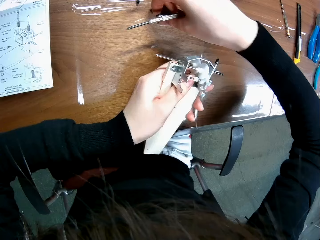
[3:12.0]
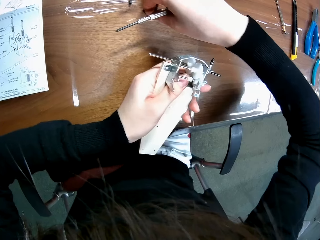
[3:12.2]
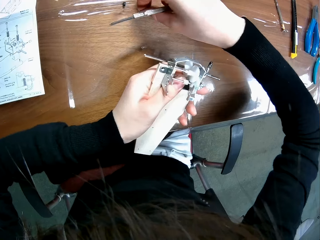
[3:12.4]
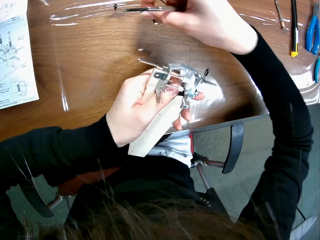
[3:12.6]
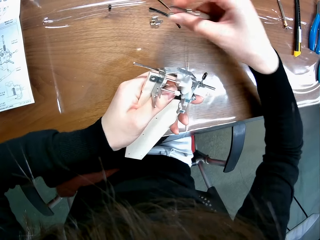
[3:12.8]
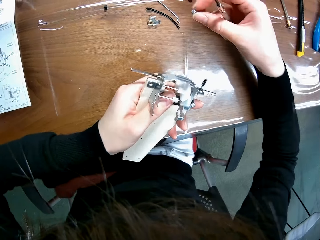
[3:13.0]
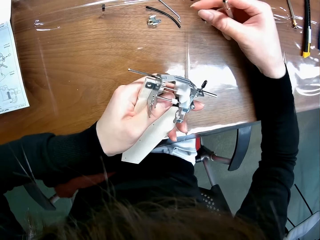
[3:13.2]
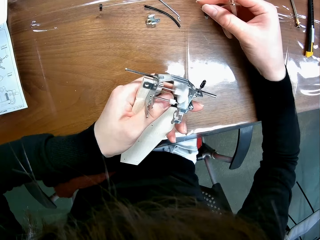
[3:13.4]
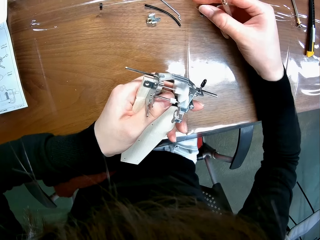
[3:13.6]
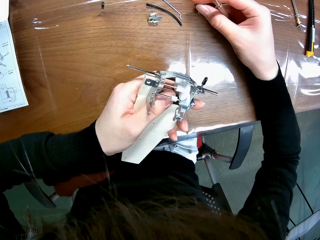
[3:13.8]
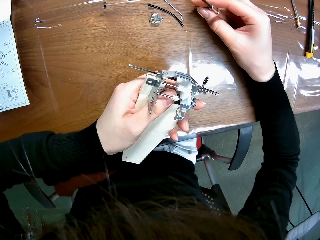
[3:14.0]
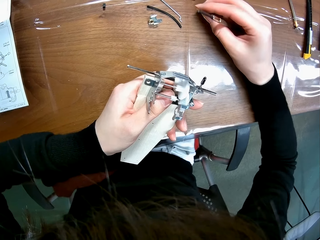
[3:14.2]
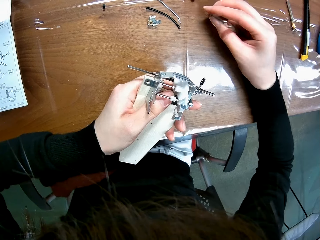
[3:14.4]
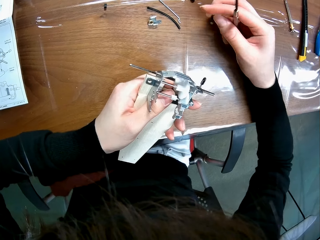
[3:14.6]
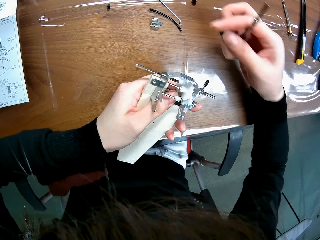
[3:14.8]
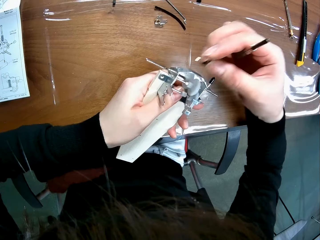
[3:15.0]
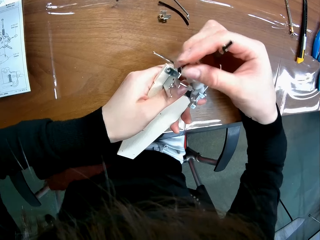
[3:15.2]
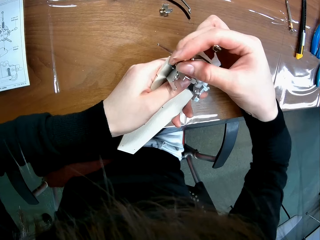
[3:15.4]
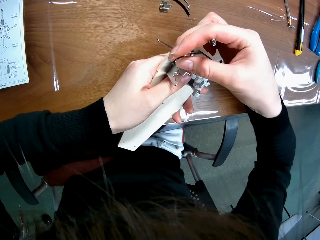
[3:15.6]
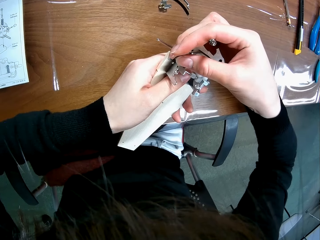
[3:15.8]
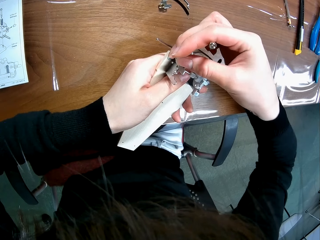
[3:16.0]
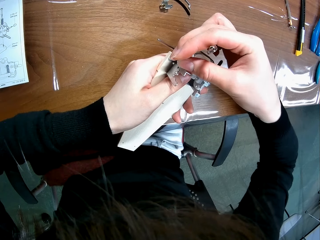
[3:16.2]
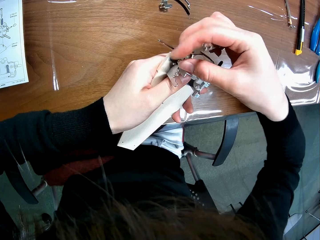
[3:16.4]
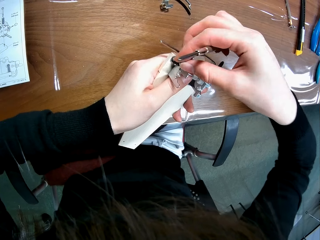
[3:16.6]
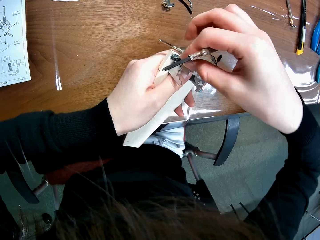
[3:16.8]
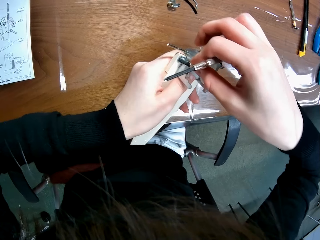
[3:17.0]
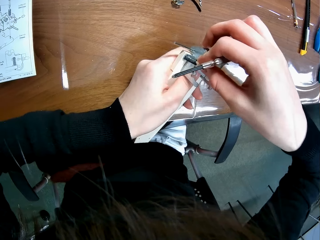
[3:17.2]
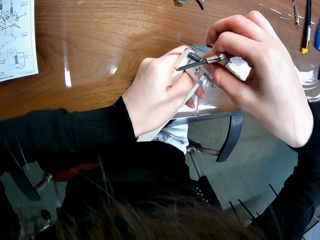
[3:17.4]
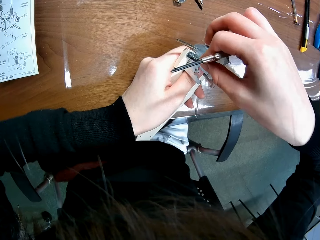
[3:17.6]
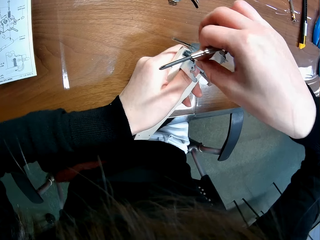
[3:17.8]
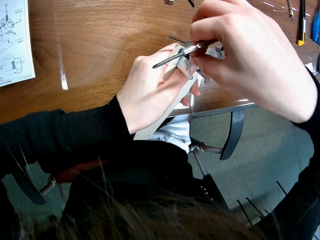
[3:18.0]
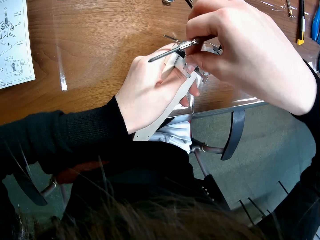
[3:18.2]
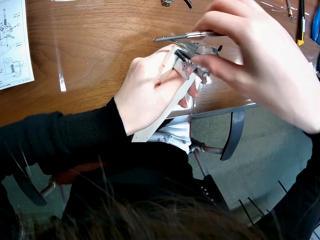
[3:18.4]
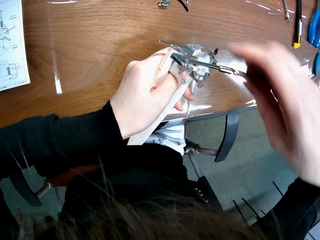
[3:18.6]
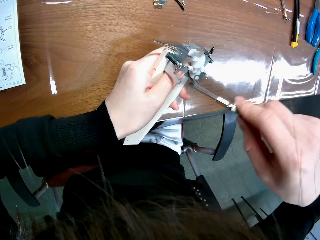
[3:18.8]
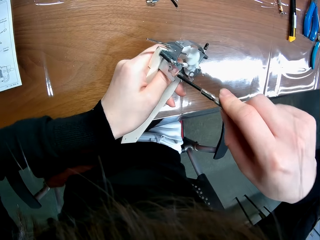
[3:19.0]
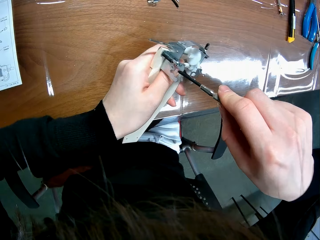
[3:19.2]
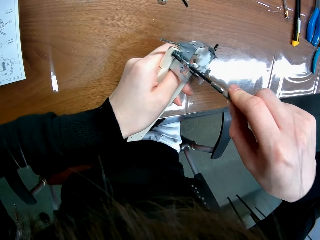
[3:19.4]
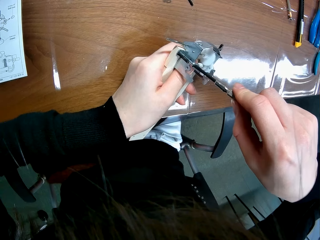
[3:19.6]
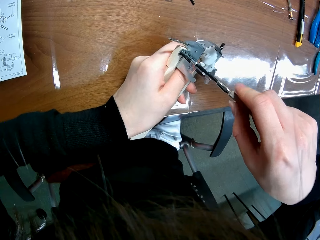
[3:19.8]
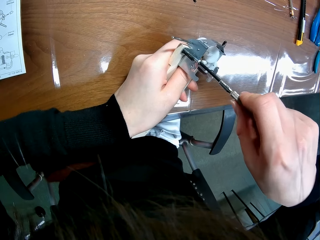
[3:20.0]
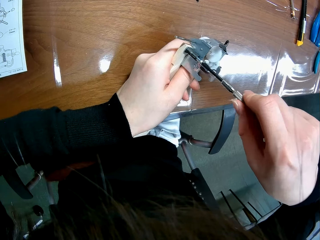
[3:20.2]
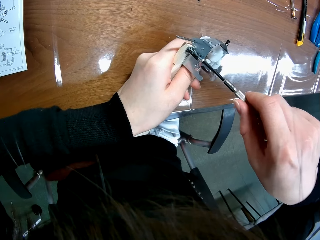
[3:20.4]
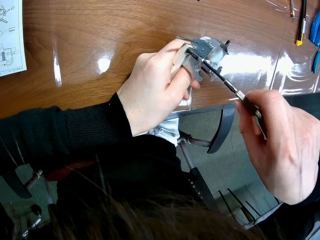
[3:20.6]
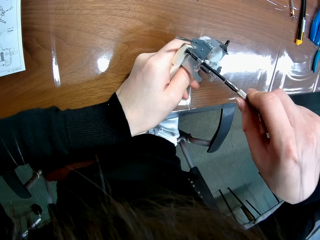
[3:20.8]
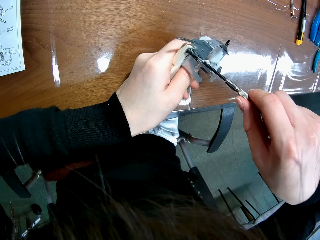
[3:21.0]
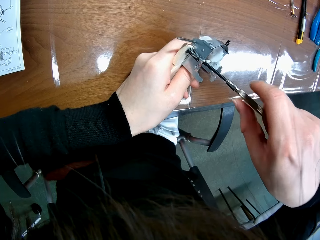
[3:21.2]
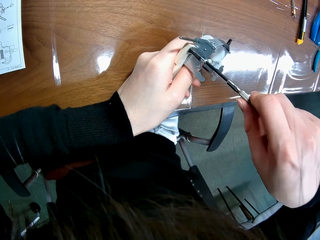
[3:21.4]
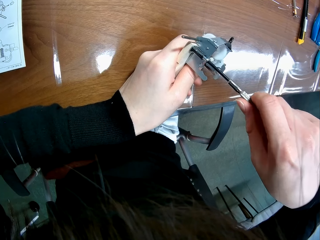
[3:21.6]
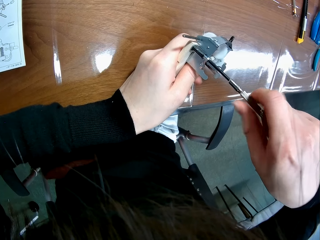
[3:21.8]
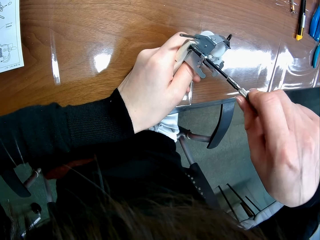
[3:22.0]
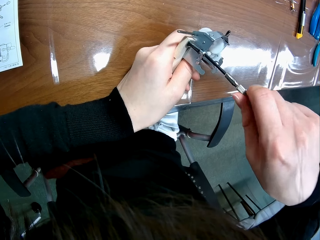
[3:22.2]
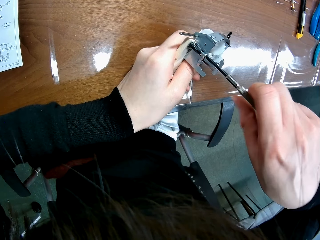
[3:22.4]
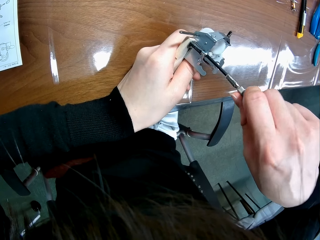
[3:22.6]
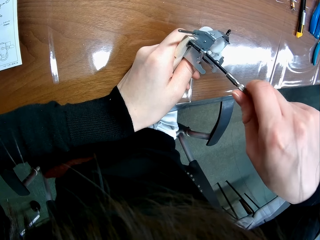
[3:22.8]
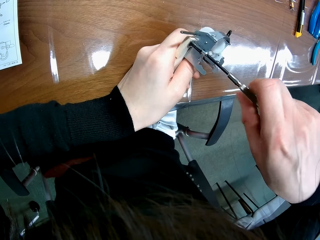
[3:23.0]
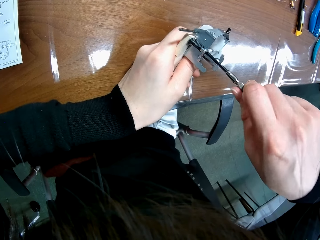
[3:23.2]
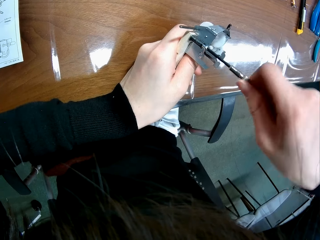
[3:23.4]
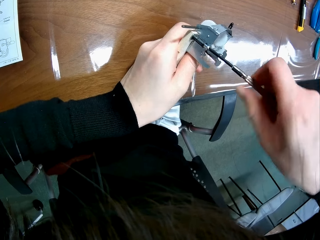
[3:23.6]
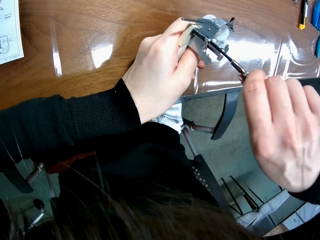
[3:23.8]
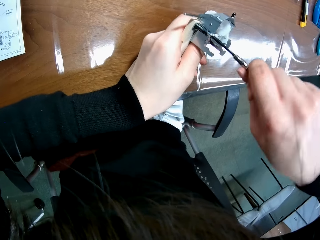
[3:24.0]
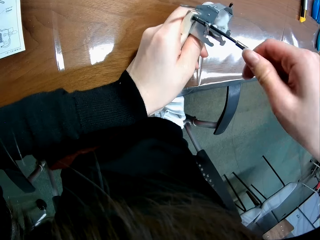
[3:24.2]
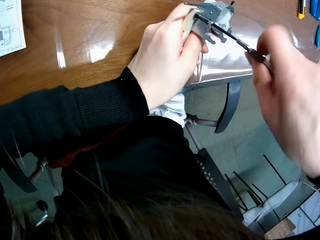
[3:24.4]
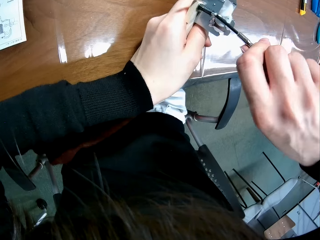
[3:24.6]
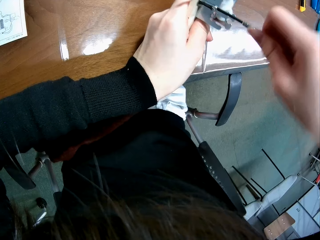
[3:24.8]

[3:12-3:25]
The camera wearer picks the coil spring. They pick up the bolt from the table. They look at the coil spring. They fix the coil spring on the buggy toy chassis. They fix the bolt back on the mechanical model. They stretch the hex bolt with the coil spring. They screw in the bolt.

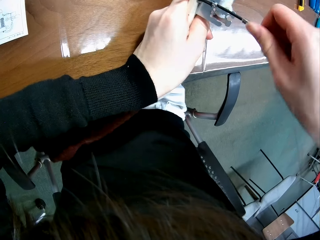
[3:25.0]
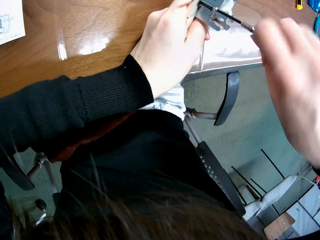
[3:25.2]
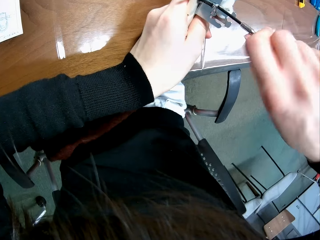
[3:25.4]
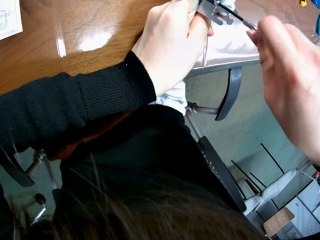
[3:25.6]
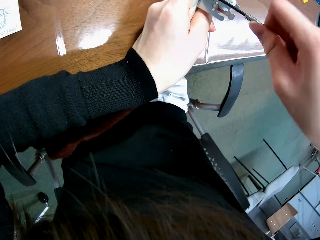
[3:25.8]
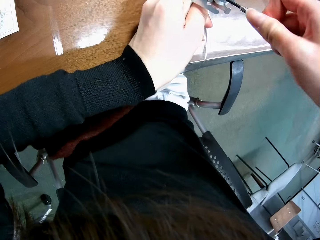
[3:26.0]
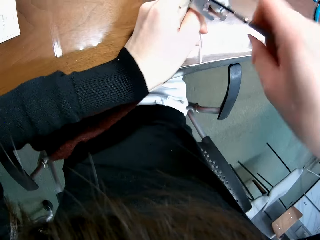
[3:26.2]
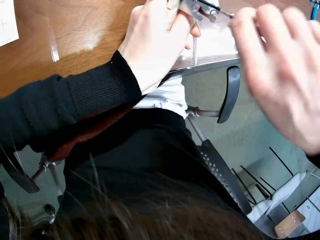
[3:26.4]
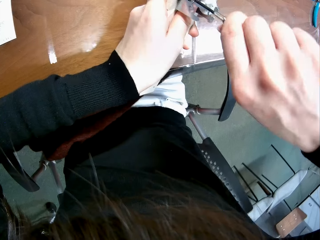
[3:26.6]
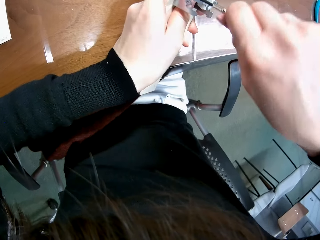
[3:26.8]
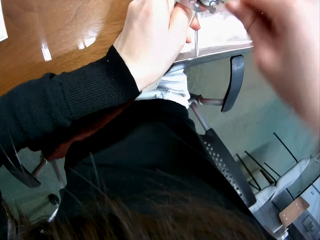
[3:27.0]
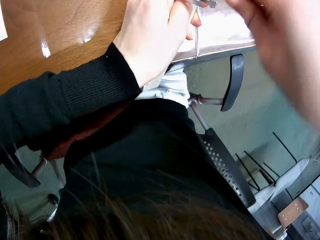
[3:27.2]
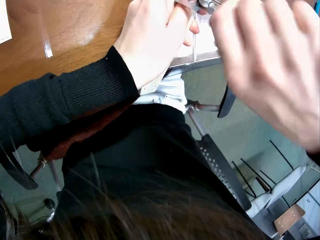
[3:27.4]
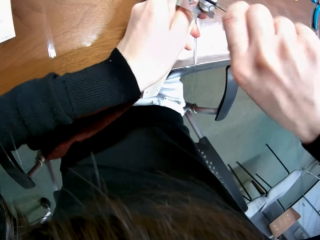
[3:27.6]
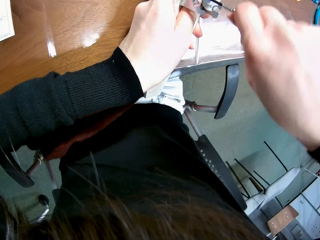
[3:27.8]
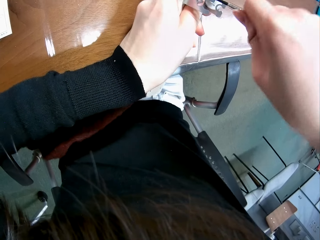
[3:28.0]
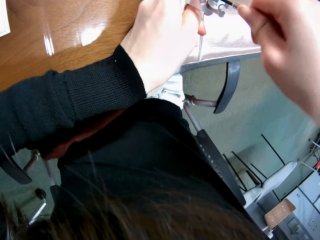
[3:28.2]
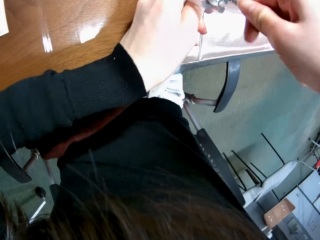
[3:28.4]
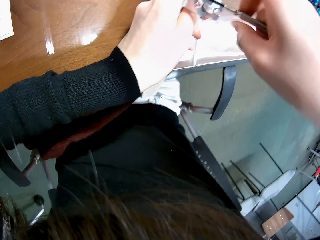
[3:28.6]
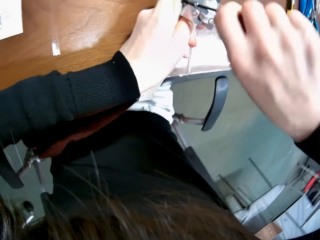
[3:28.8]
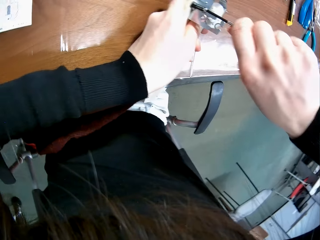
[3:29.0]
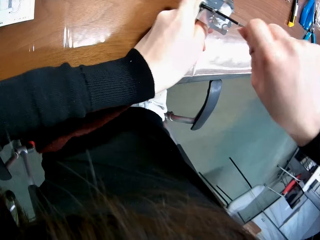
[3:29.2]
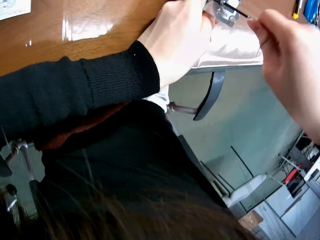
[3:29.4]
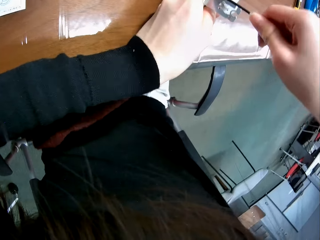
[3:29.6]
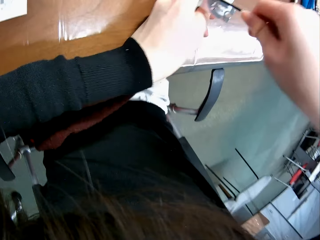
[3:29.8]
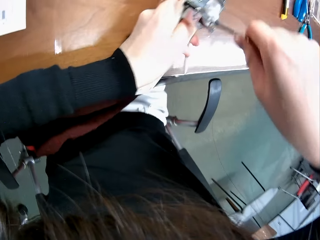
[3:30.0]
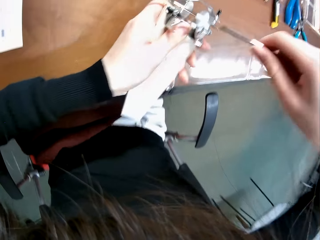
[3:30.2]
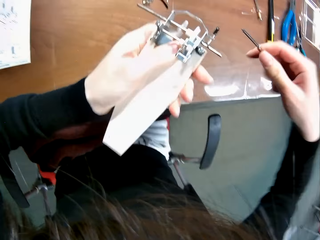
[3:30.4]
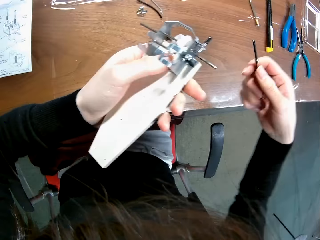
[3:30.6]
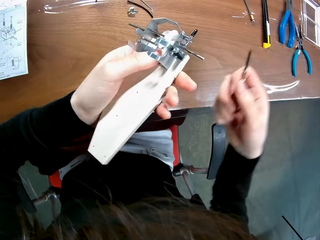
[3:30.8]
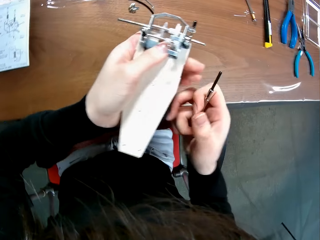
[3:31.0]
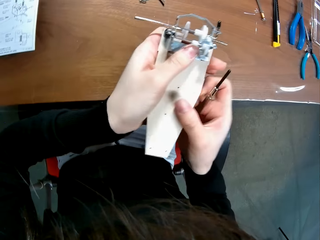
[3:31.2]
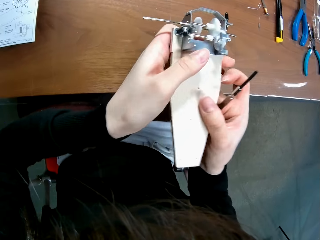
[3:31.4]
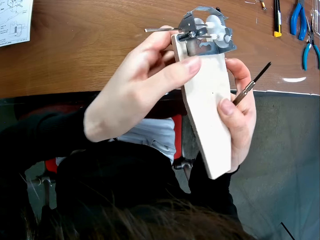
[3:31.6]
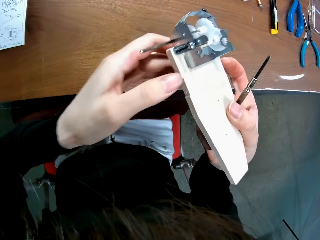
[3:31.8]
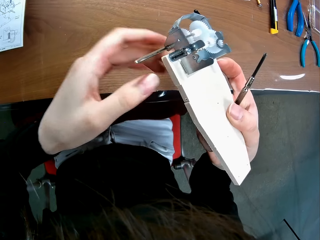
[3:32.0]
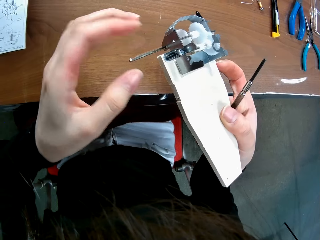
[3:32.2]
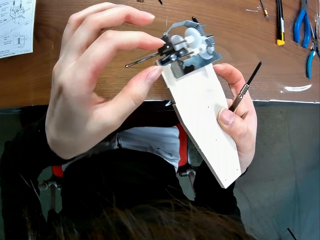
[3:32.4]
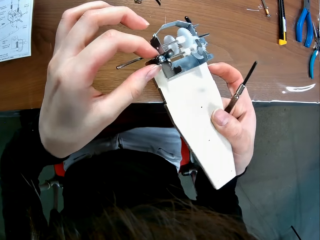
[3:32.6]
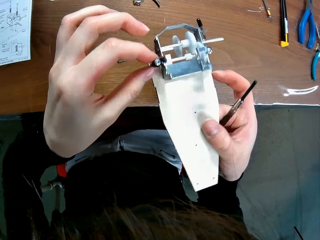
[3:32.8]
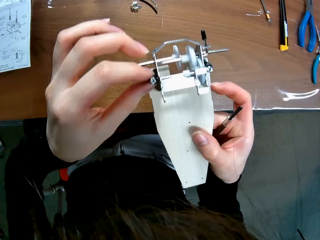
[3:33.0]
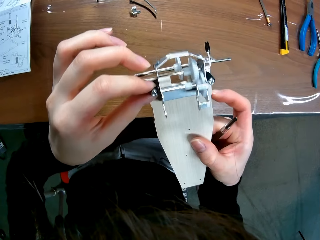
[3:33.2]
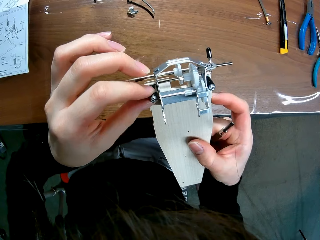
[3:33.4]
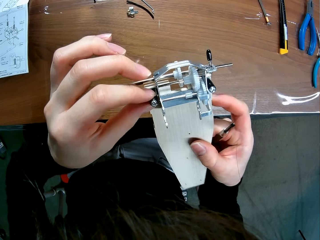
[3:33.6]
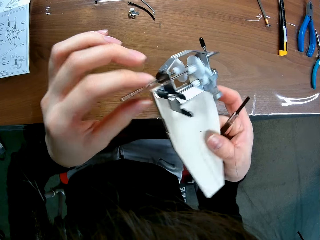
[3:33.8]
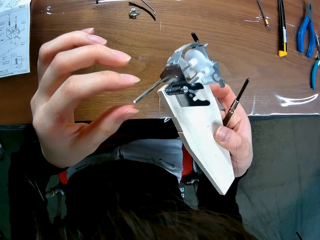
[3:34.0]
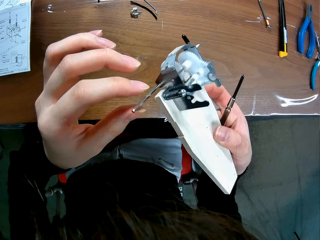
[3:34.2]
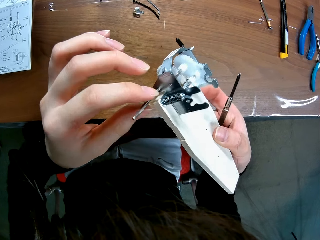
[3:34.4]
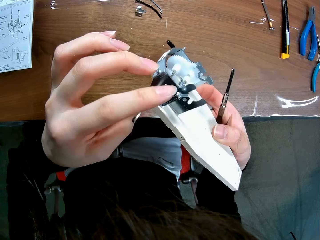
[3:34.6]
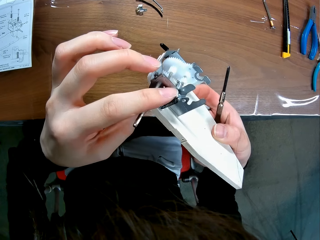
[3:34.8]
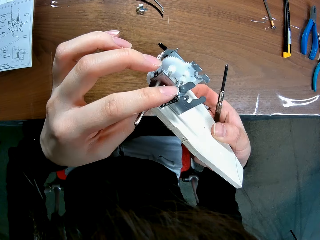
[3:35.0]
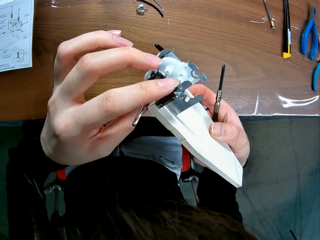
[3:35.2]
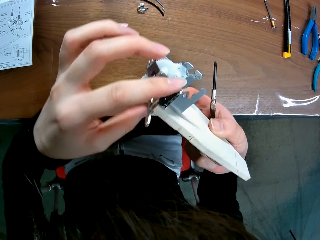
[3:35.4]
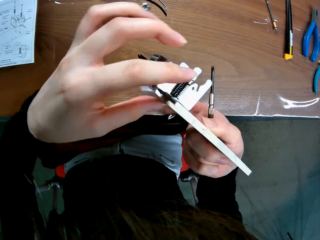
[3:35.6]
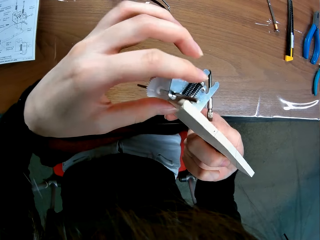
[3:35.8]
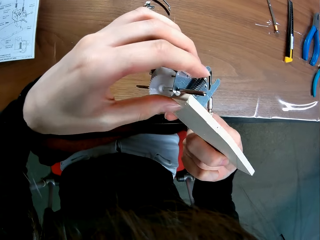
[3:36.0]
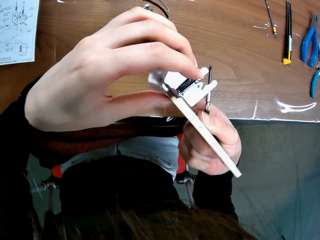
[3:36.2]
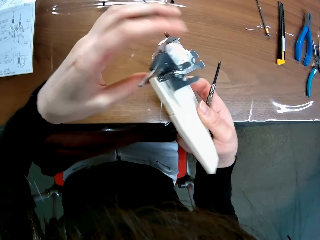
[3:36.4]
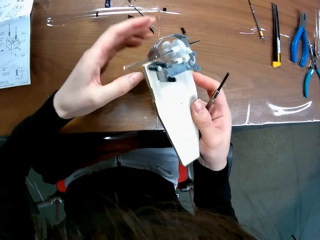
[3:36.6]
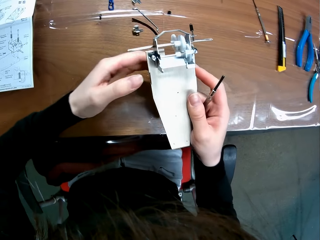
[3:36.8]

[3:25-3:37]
The camera wearer looks at the buggy toy chassis. They examine the bolt on the mechanical model.
